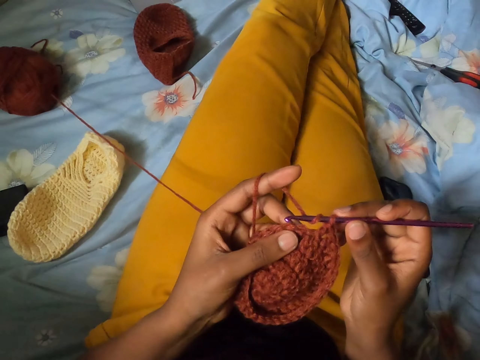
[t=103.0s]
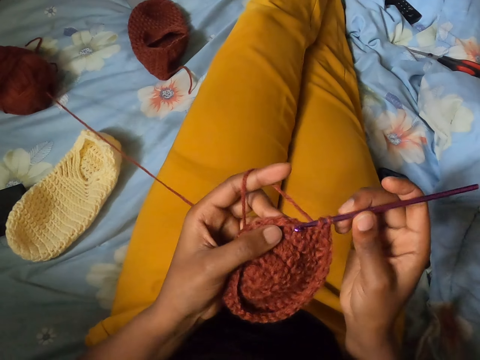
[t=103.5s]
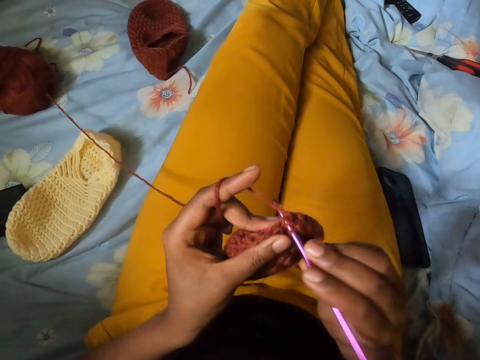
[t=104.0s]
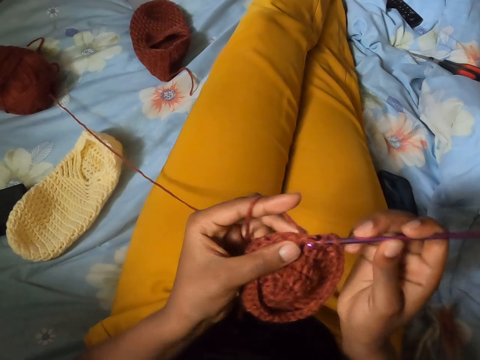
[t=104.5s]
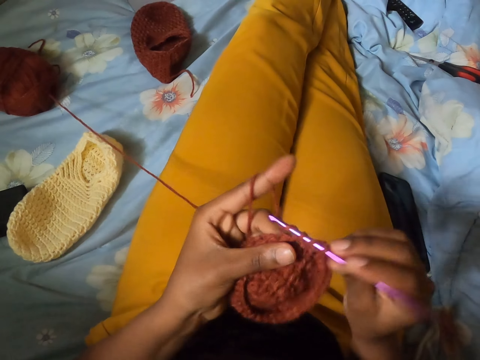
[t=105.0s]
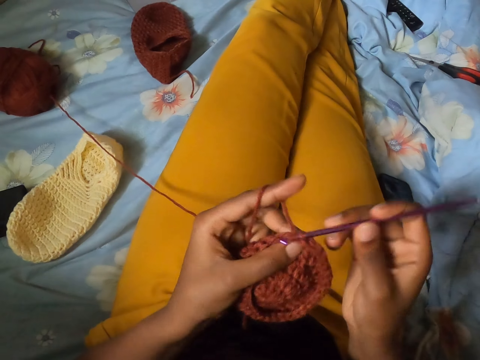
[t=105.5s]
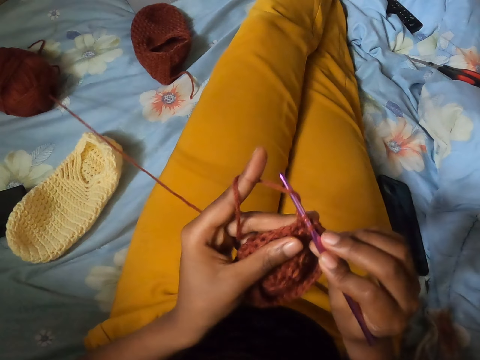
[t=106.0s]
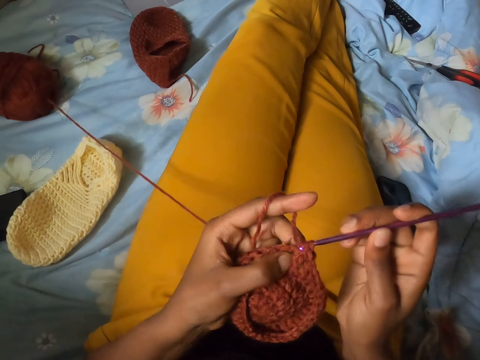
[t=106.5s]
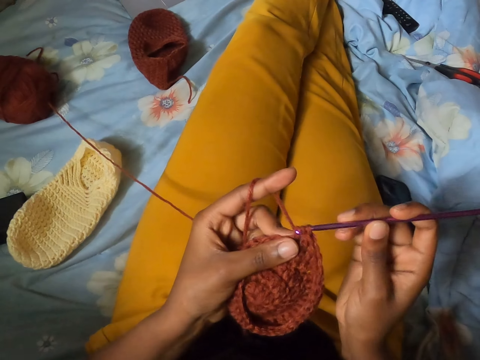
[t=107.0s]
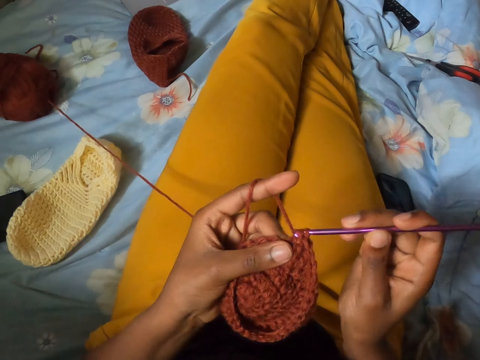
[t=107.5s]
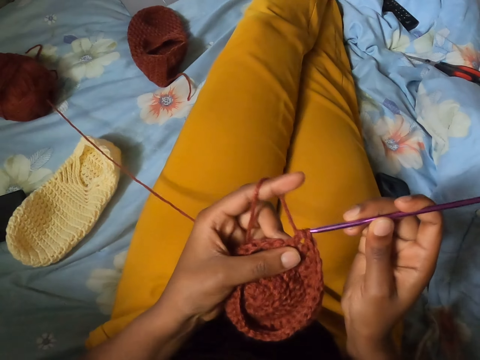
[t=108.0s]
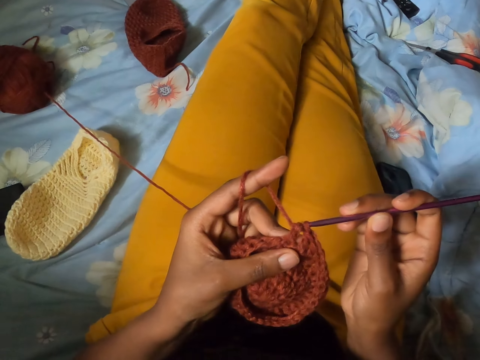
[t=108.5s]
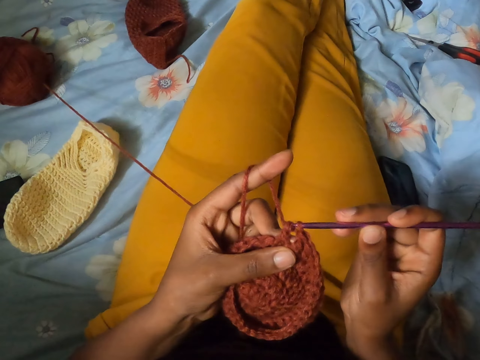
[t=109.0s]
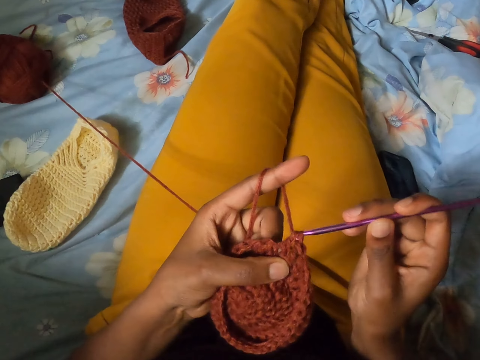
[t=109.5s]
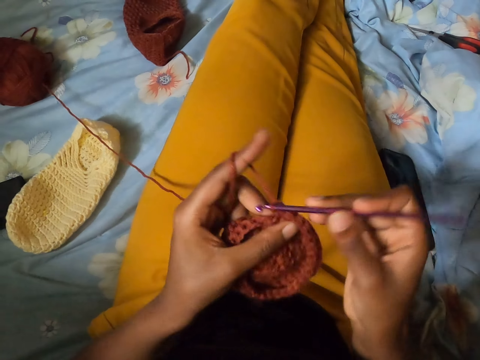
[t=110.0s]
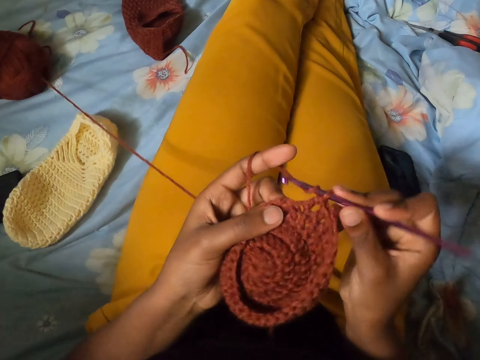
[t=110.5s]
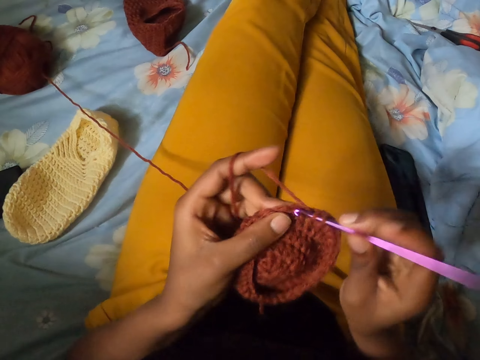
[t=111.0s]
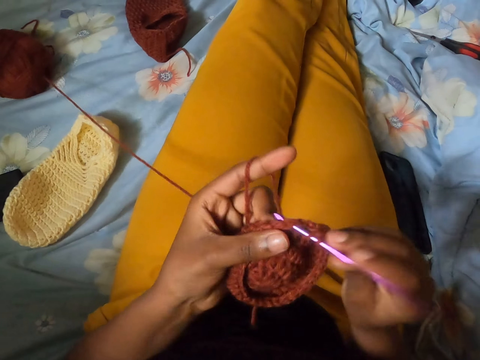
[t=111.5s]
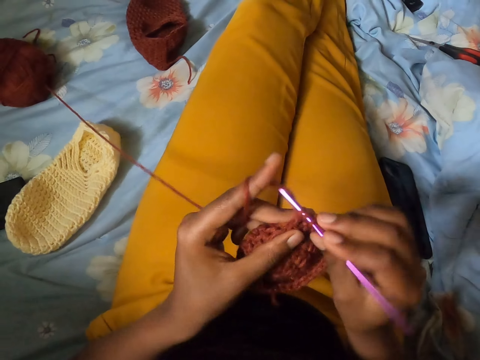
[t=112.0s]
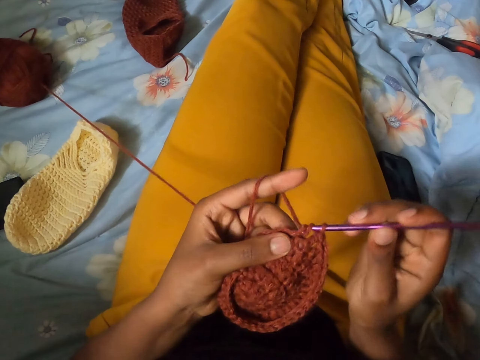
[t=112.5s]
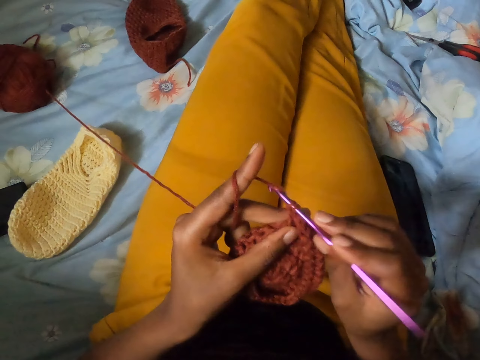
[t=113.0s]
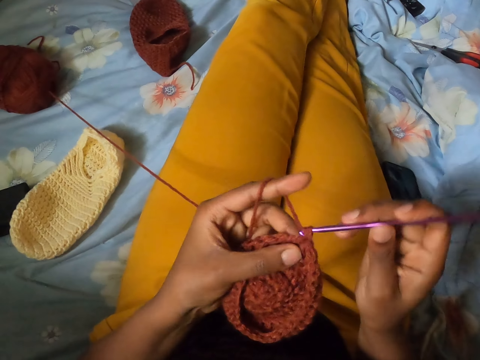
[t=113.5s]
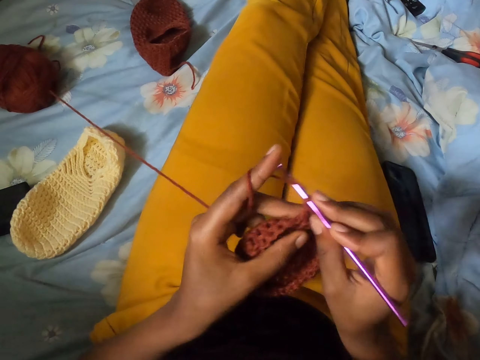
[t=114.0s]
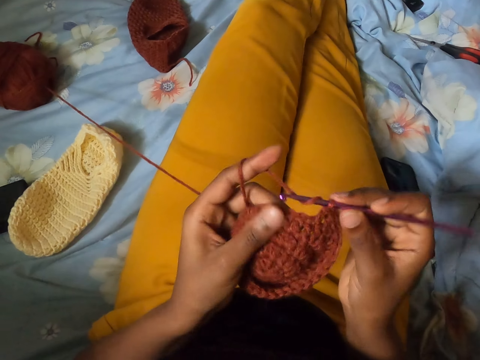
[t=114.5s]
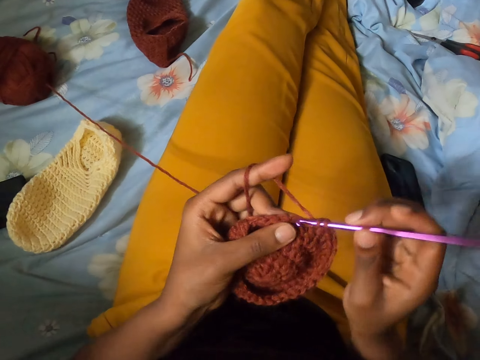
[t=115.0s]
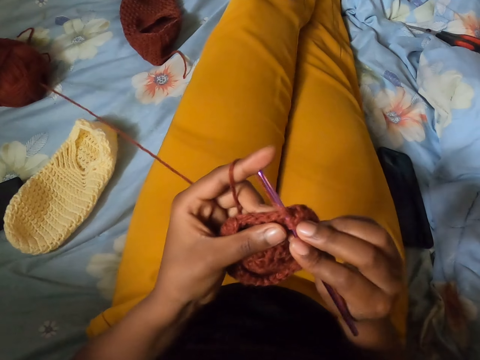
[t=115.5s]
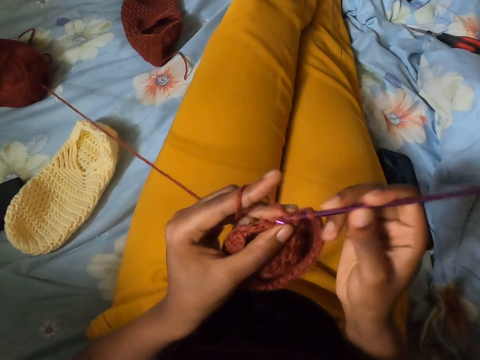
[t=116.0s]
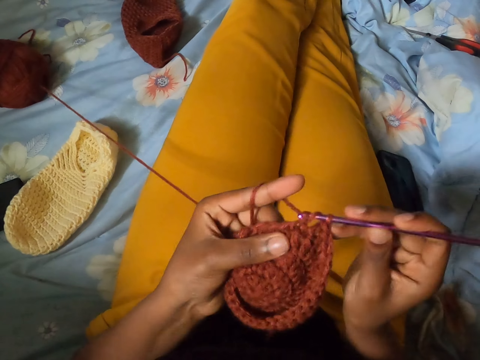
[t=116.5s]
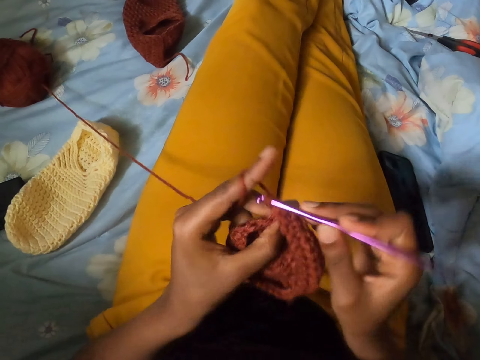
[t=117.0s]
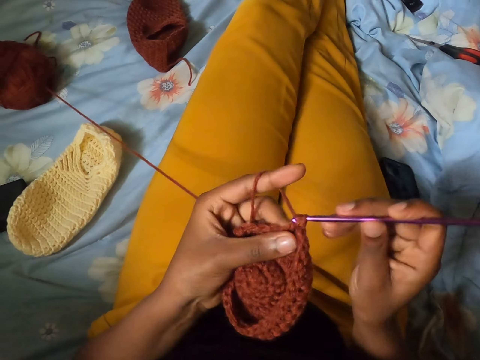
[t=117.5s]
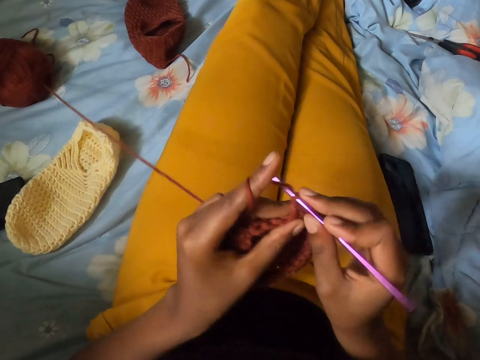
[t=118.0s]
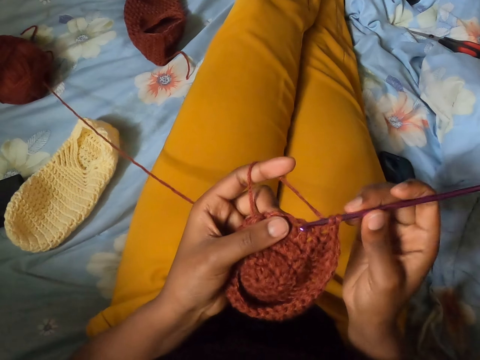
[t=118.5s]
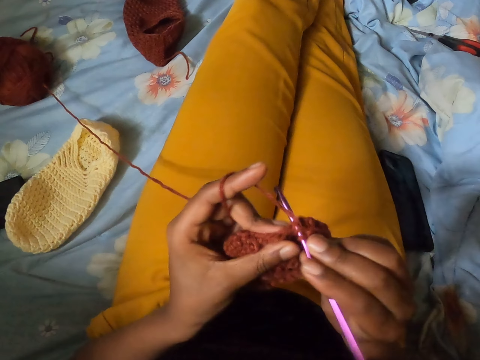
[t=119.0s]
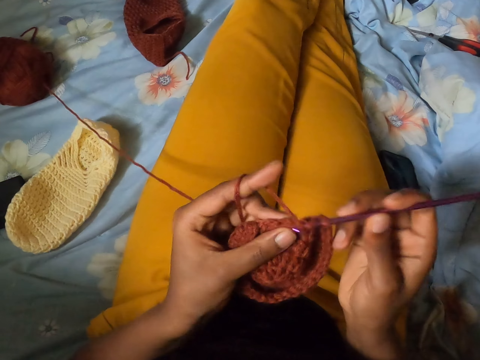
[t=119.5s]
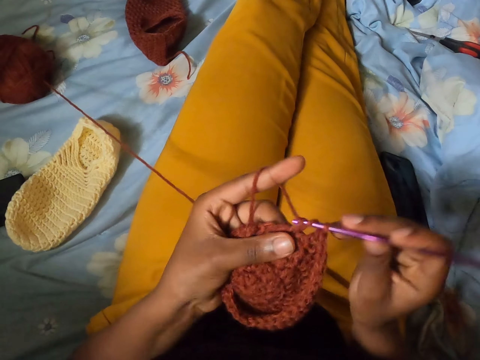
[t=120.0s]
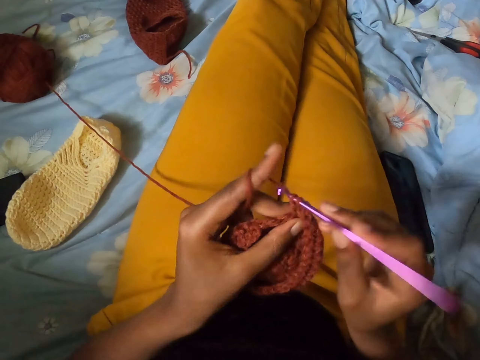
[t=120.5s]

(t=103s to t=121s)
The camera wearer knits the cloth with the crochet hook. They knit the cloth with the crochet hook repeatedly.

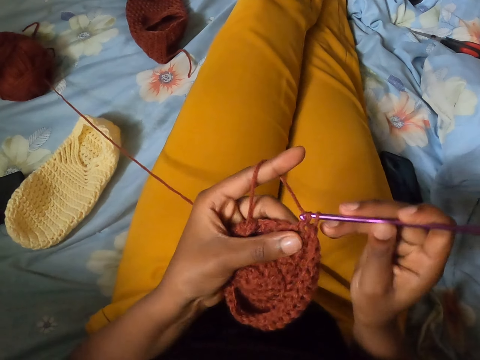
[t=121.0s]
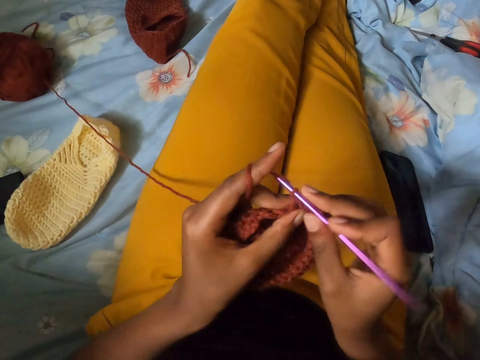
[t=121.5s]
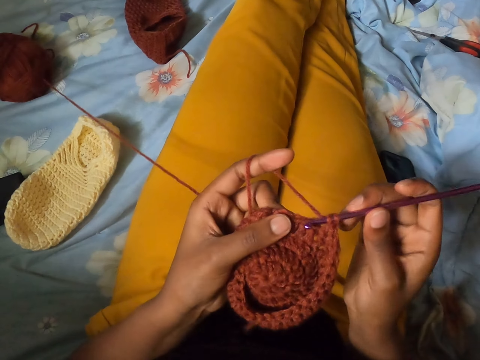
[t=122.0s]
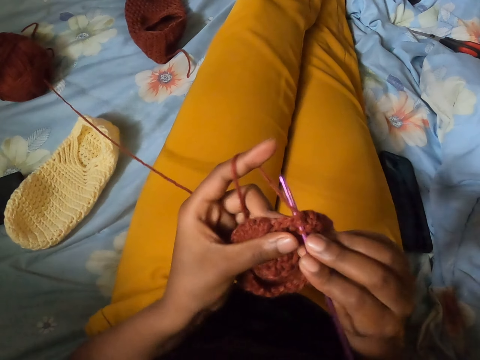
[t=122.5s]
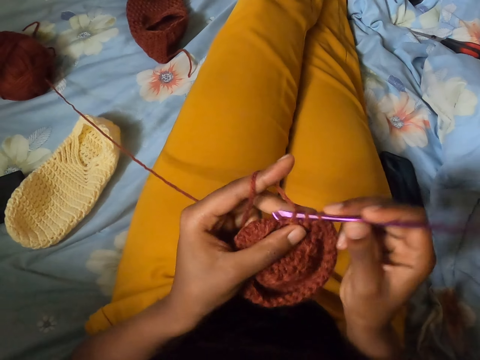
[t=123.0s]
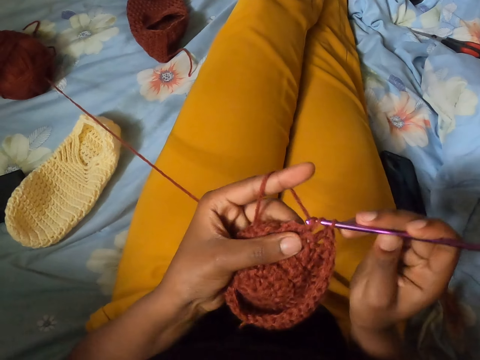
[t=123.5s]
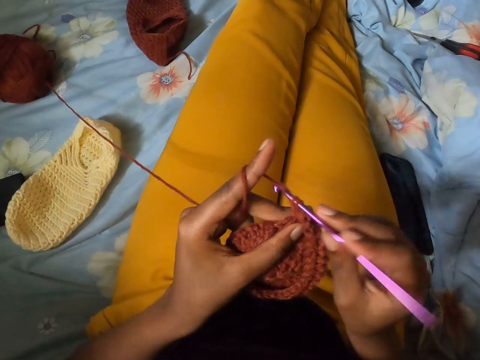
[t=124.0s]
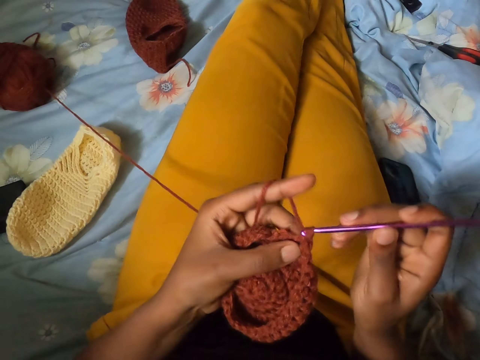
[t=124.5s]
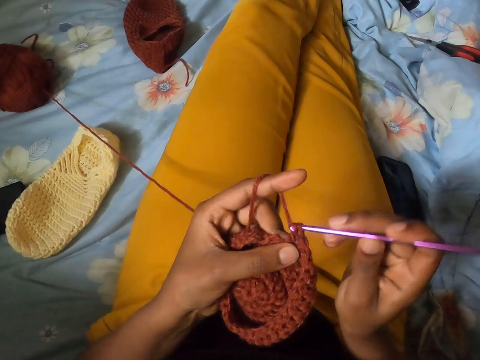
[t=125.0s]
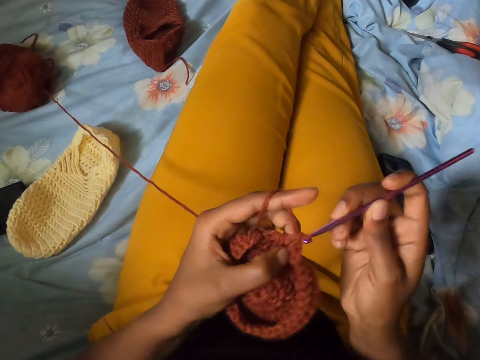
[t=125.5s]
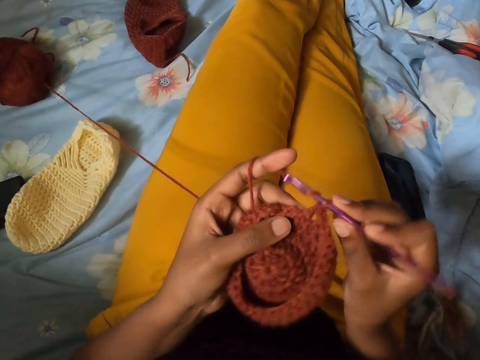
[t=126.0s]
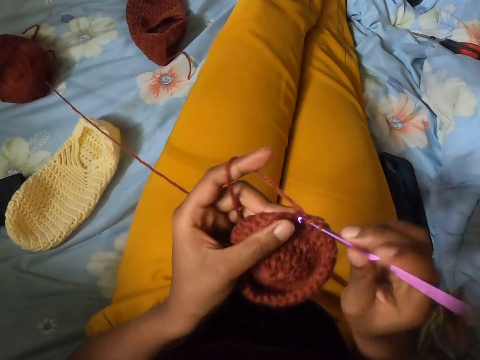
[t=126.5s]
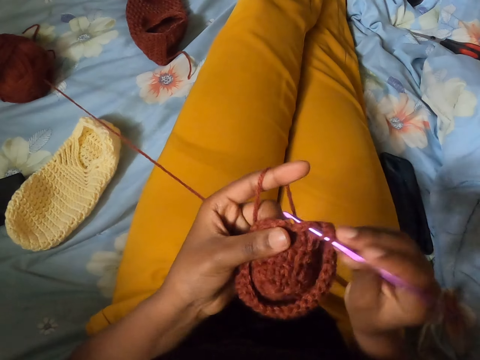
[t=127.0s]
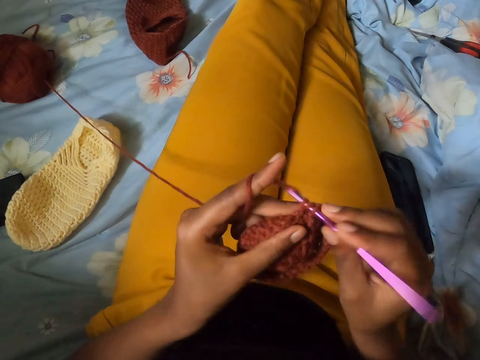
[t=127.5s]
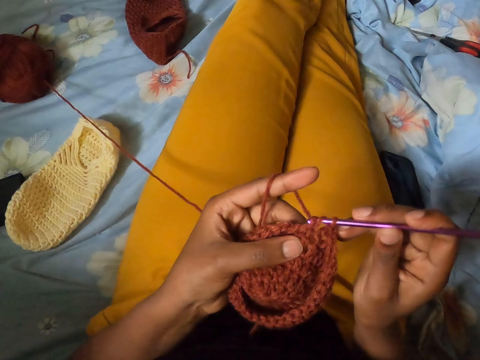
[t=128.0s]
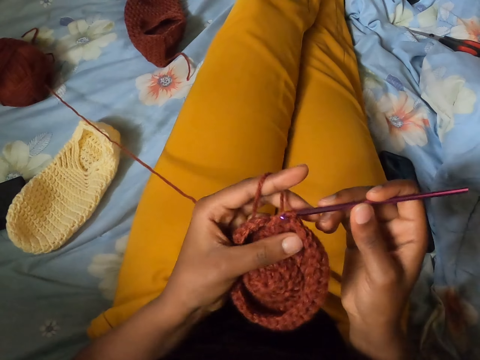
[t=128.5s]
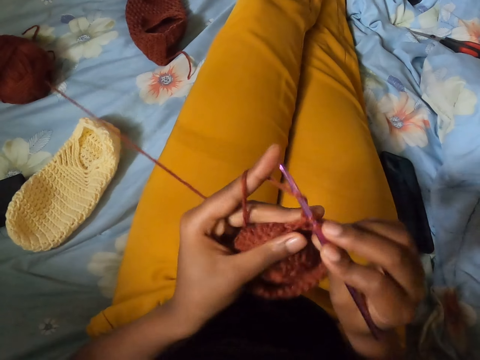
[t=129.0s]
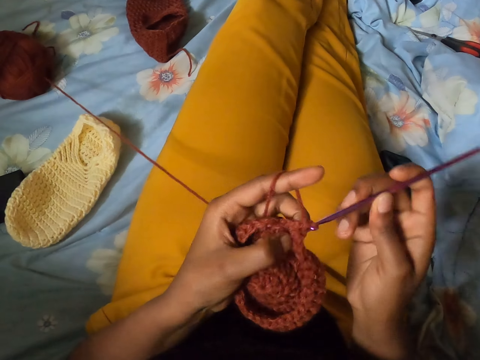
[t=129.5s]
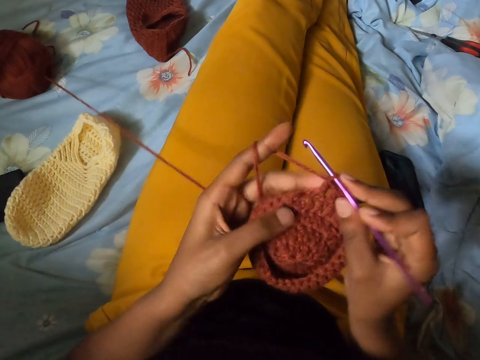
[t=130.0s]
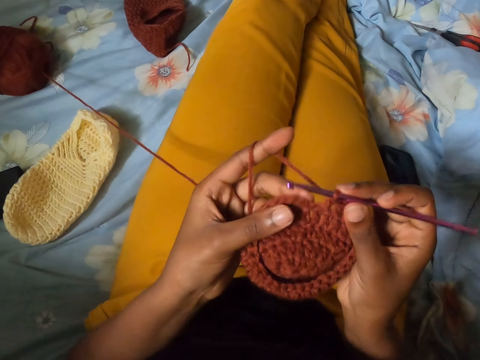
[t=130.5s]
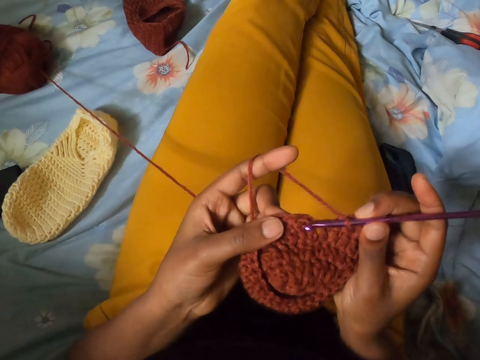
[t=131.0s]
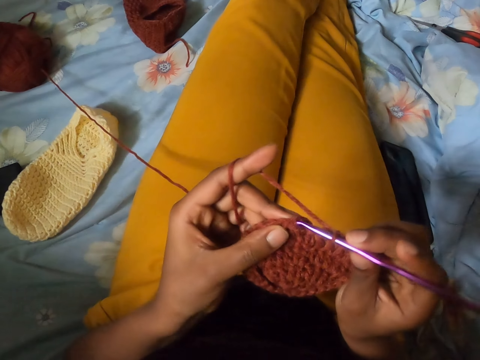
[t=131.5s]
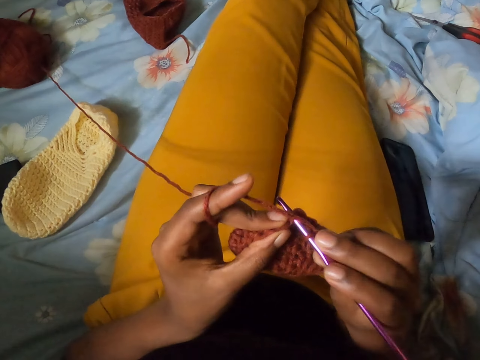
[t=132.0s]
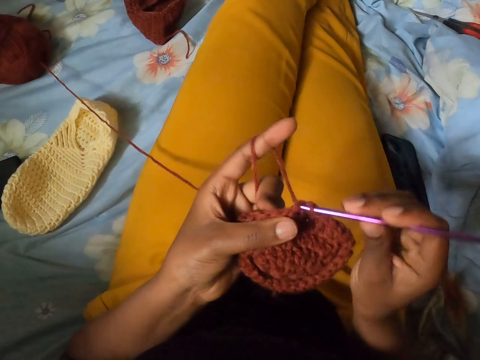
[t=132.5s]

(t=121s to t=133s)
The camera wearer knits the cloth with the crochet hook. They knit the cloth with the crochet hook again.
